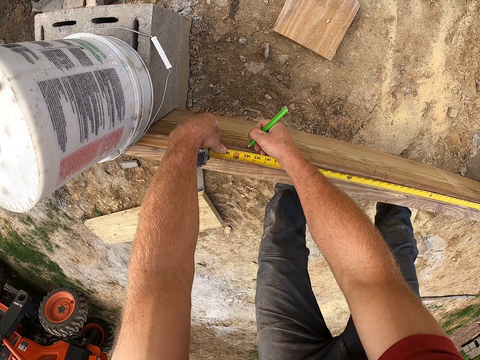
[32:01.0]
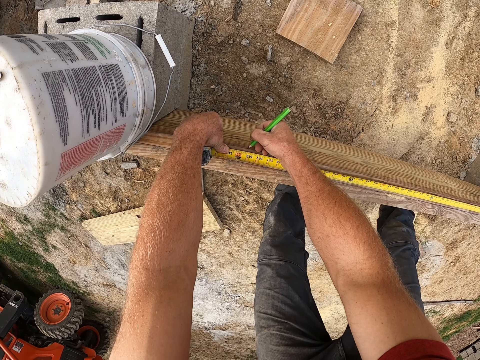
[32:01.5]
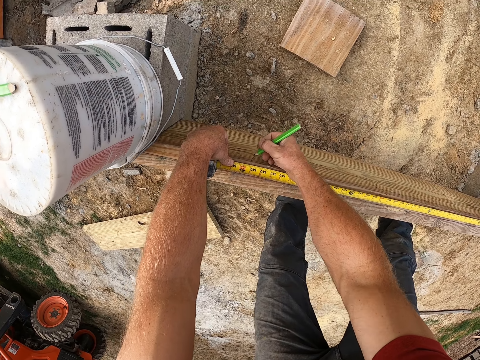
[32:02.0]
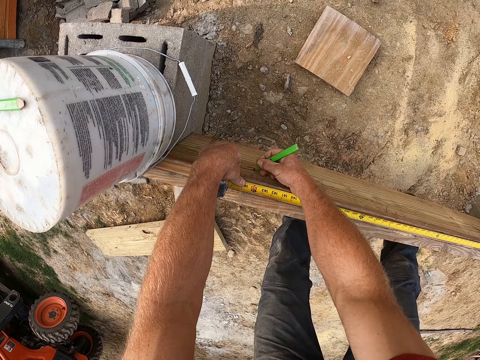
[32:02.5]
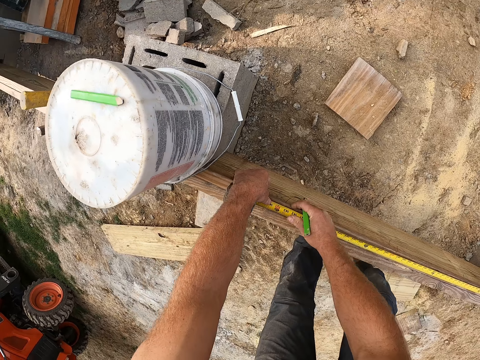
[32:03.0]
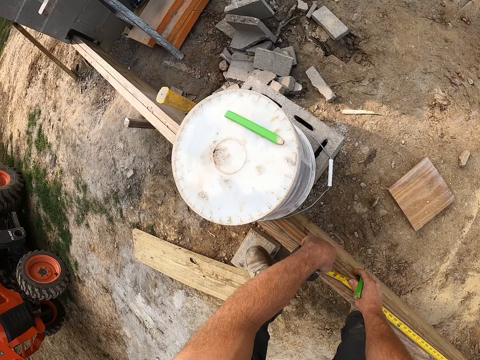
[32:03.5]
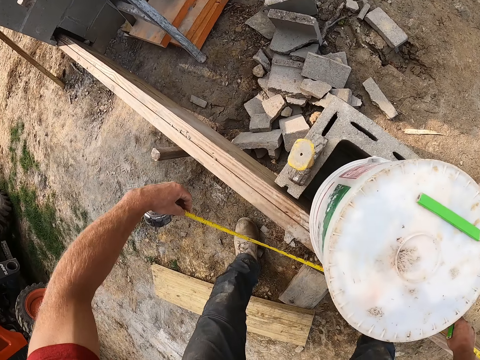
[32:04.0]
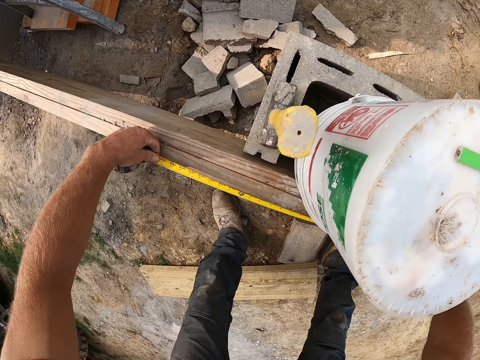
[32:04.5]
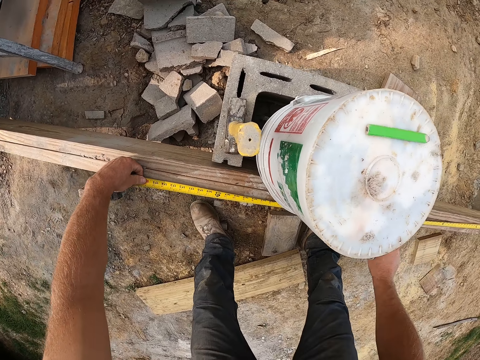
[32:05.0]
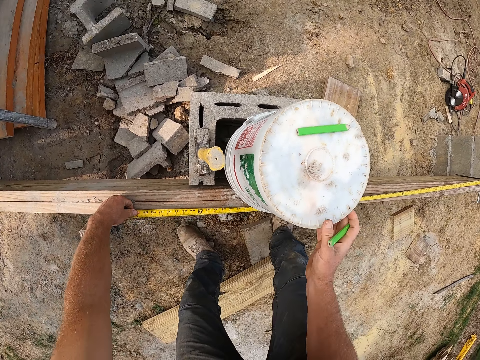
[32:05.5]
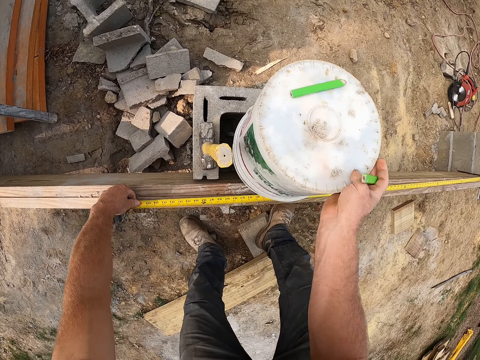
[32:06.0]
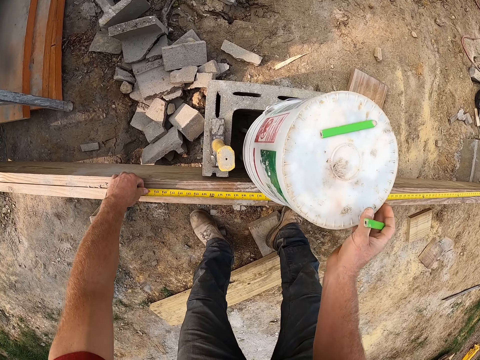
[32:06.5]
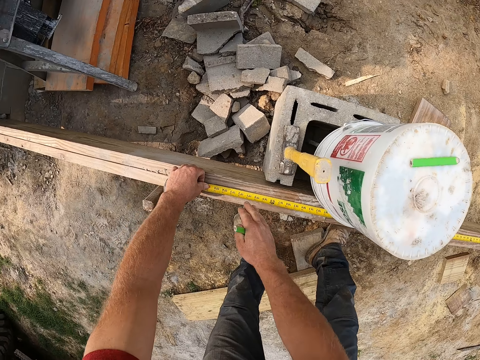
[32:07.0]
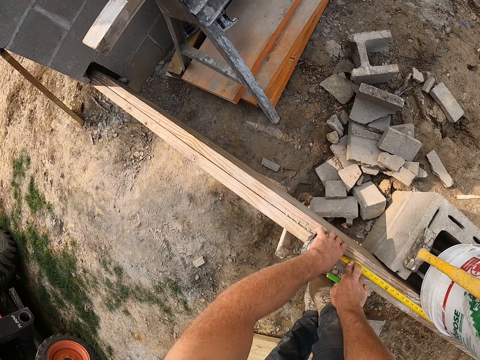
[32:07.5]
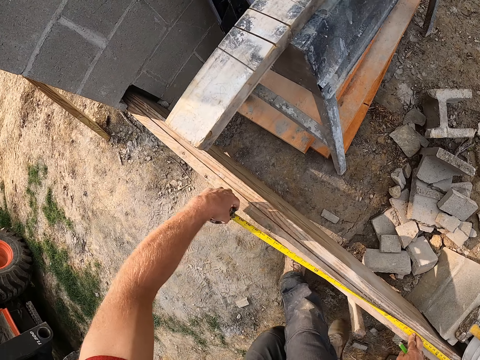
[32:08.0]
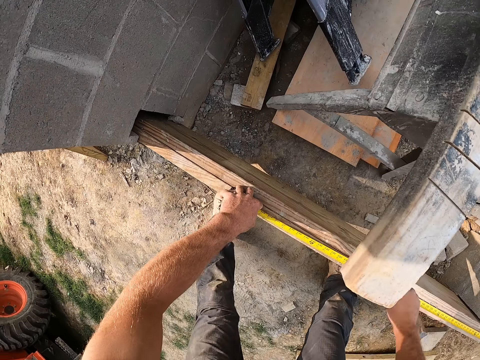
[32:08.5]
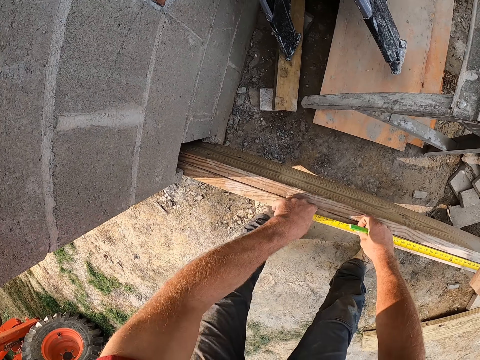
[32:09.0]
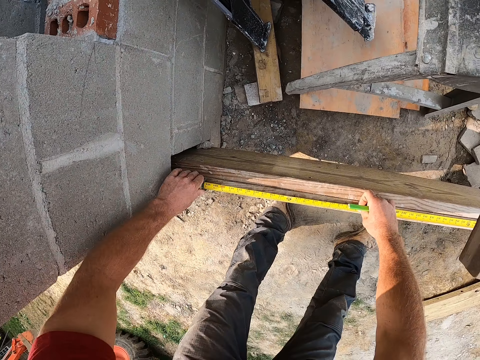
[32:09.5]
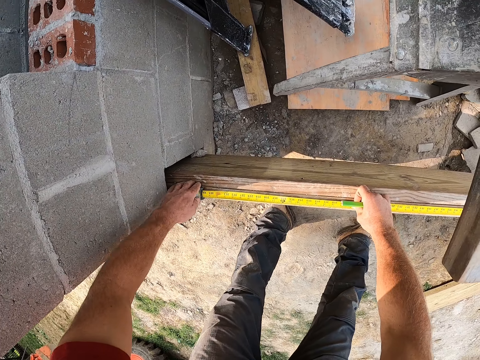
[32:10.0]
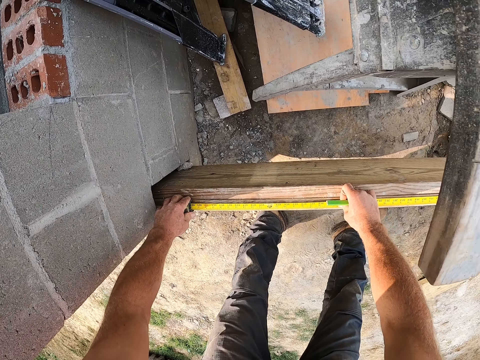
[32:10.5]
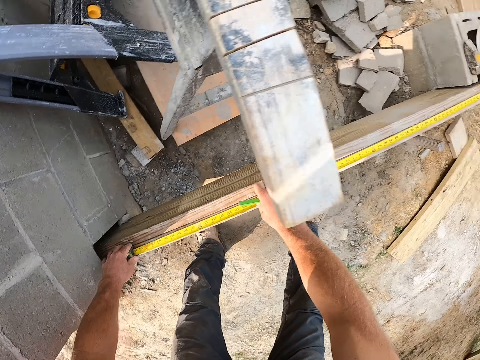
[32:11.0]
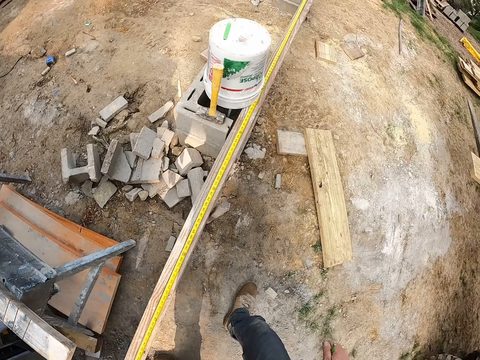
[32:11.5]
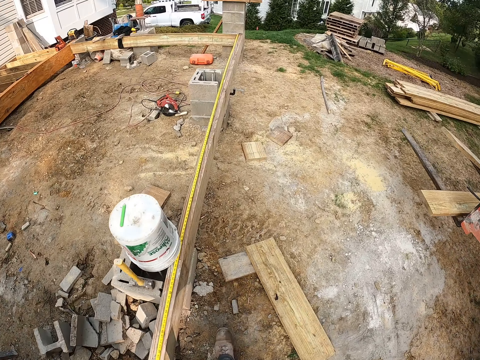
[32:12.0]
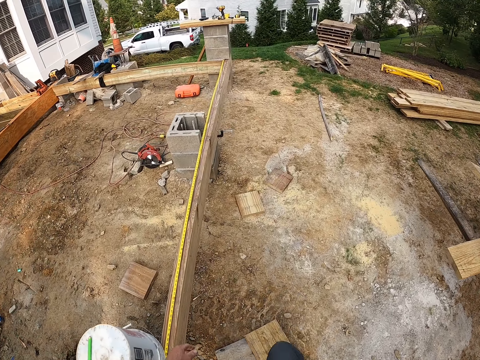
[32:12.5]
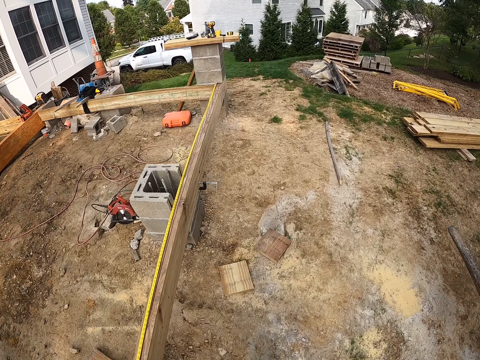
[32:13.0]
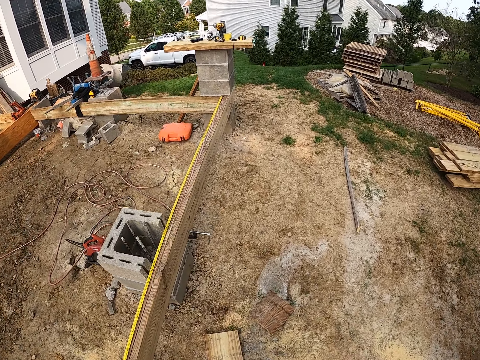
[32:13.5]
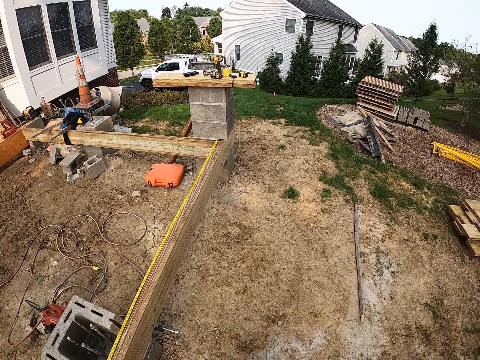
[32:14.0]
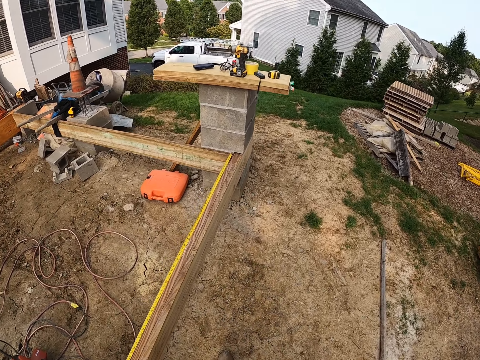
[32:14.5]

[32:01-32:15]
The camera wearer stretches the tape measure. They move the container. They stretch the tape measure. They walk around the construction area.

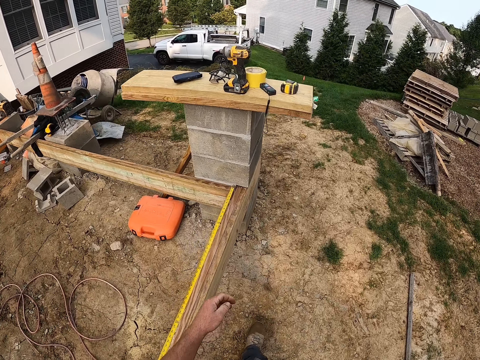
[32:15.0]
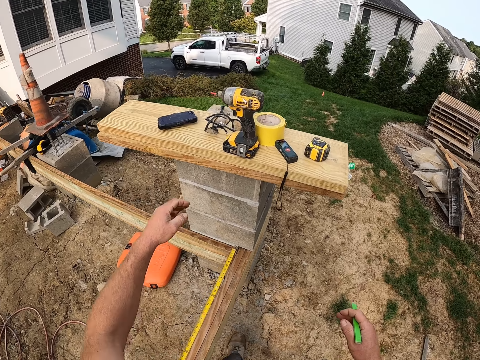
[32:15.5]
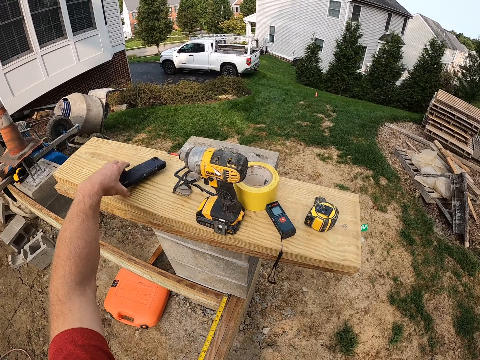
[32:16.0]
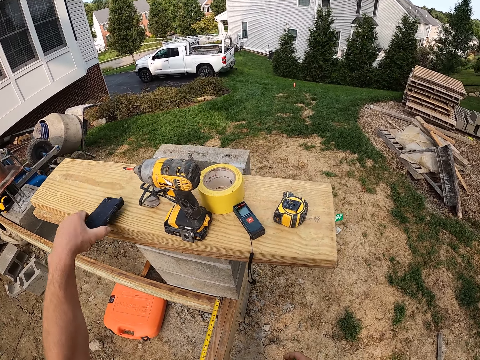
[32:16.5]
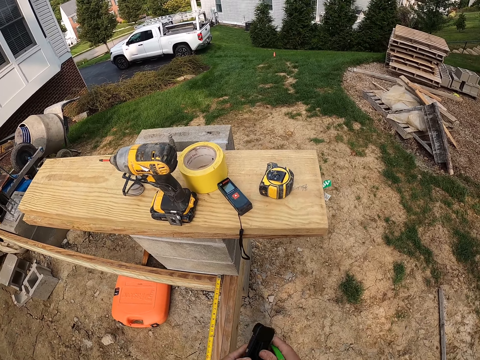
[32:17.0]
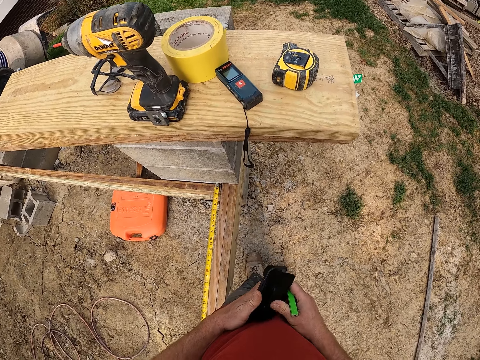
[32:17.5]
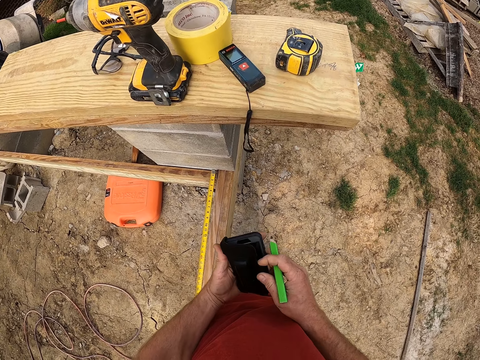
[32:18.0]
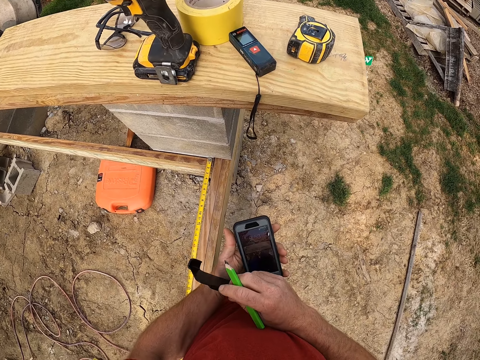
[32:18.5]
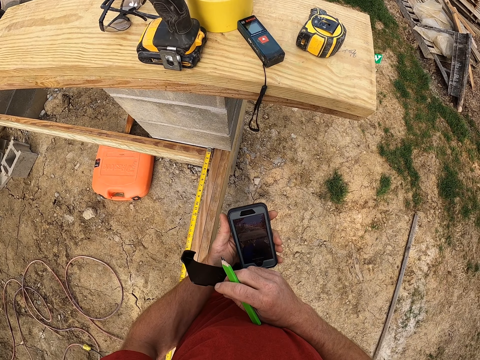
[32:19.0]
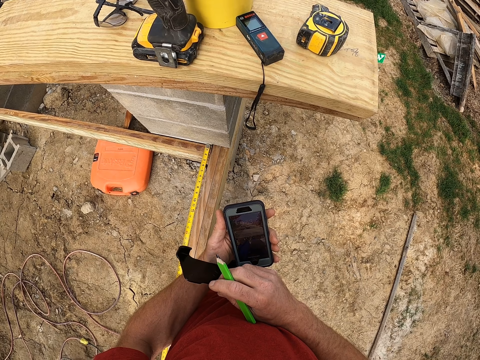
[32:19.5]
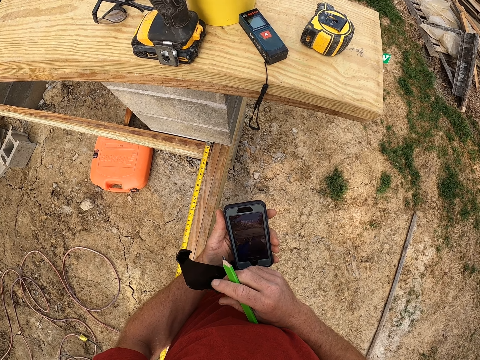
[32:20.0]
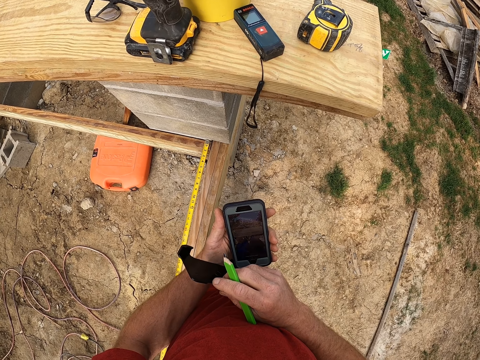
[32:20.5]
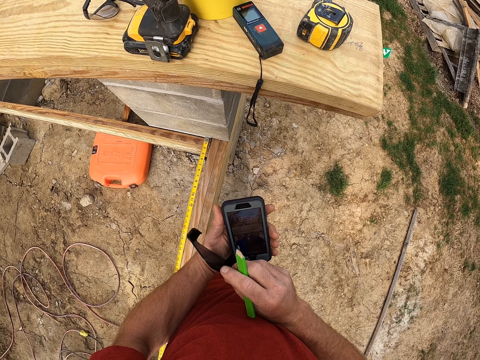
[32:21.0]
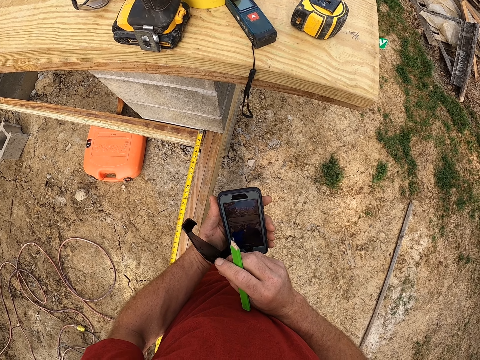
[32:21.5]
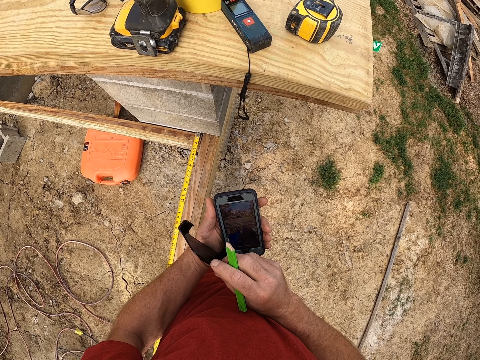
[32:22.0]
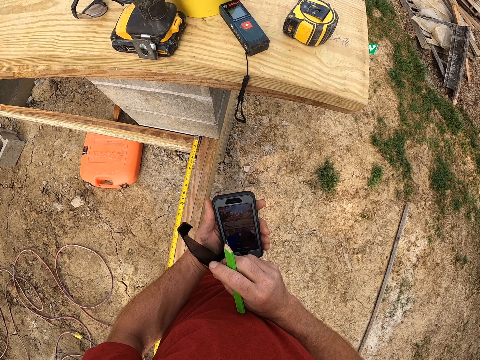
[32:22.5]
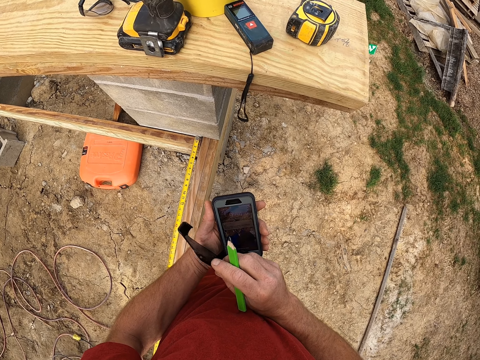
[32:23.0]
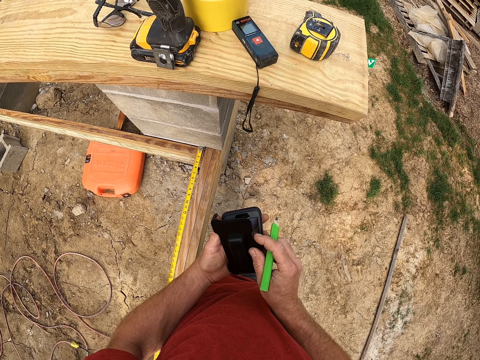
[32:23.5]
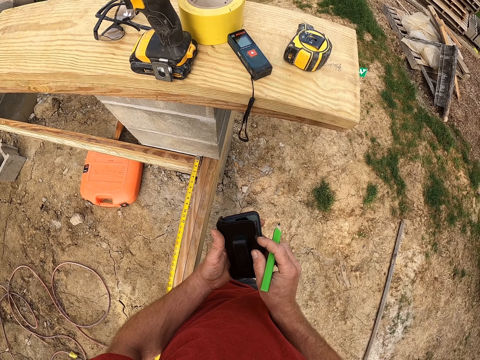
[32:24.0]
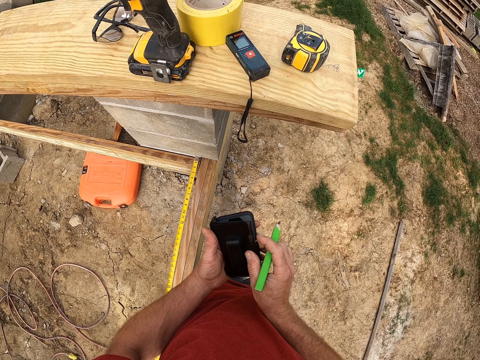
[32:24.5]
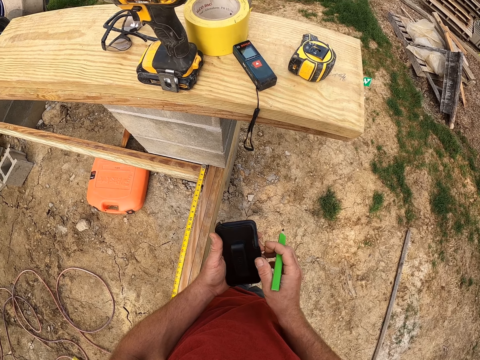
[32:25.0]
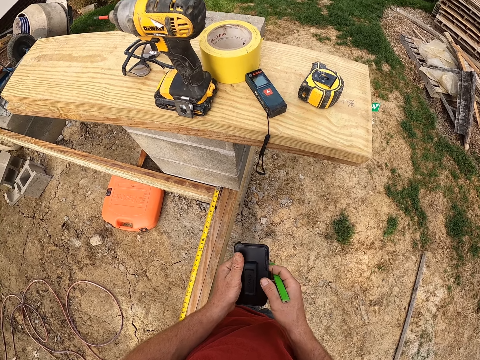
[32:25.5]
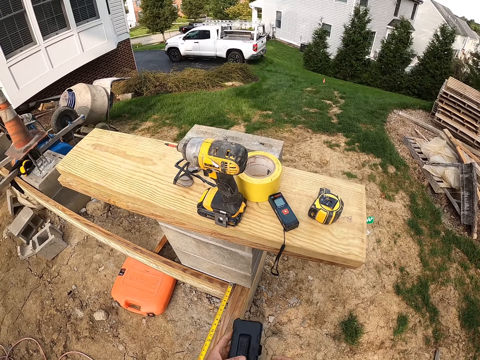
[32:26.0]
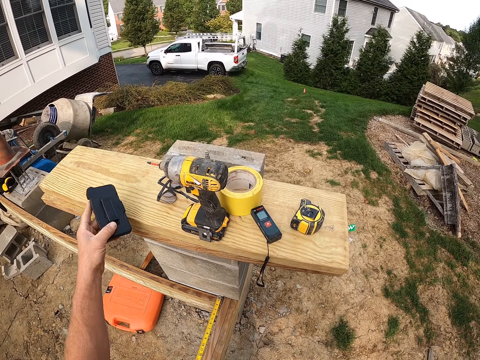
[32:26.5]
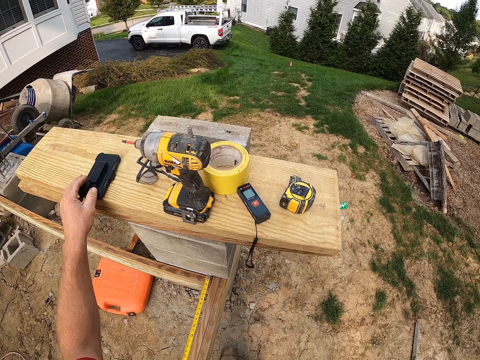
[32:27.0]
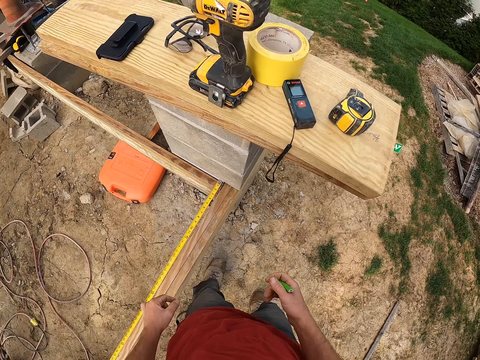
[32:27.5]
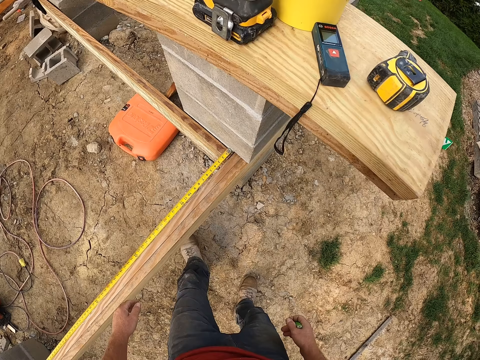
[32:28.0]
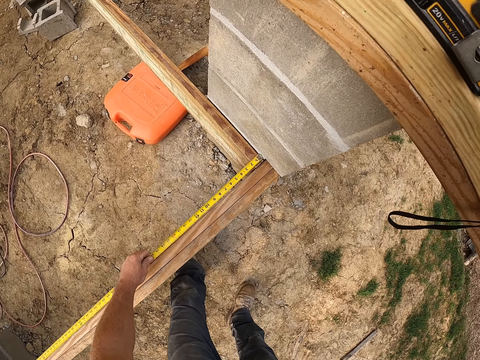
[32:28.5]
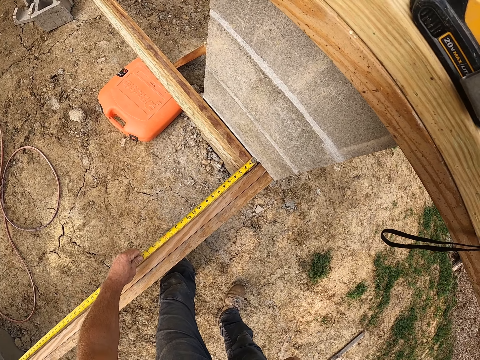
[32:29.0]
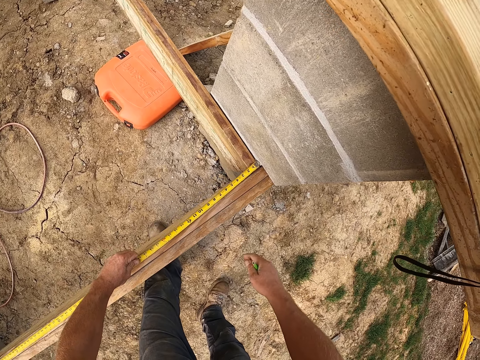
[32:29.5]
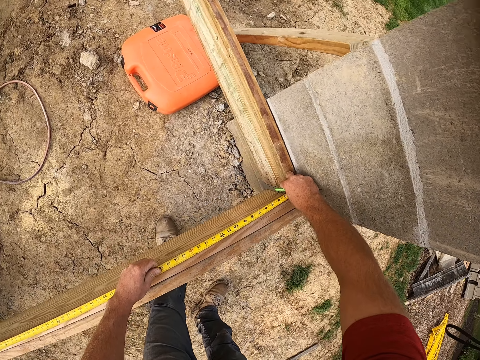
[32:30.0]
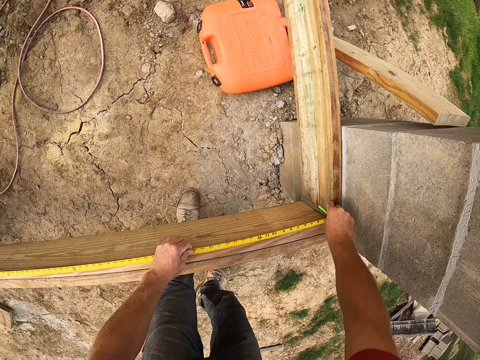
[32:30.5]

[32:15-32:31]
The camera wearer picks up the phone from the wooden plank. They remove the case from the phone and flip the cover of the phone. They place the case on the phone and flip back the phone cover. They drop the phone on the wooden plank. They adjust the measuring tape and hold the tape measure.
